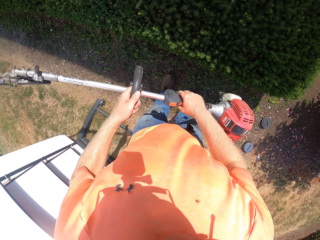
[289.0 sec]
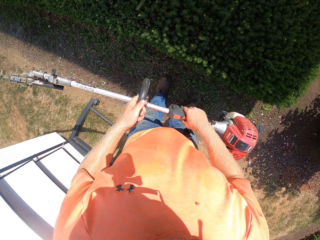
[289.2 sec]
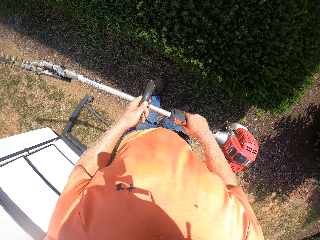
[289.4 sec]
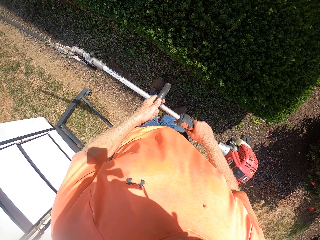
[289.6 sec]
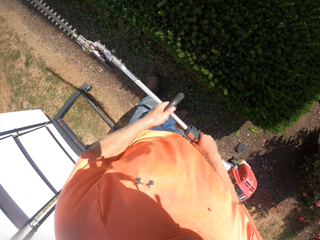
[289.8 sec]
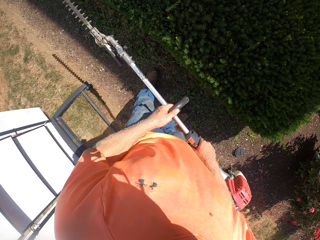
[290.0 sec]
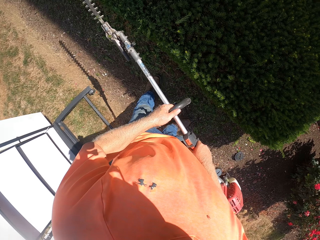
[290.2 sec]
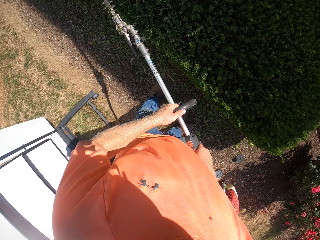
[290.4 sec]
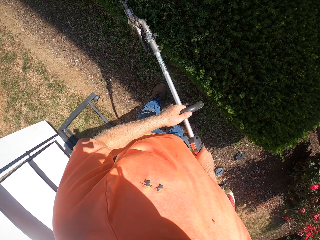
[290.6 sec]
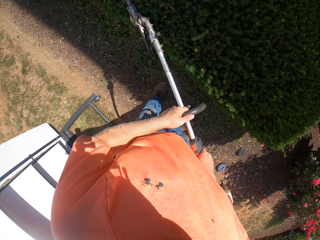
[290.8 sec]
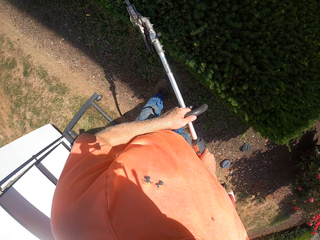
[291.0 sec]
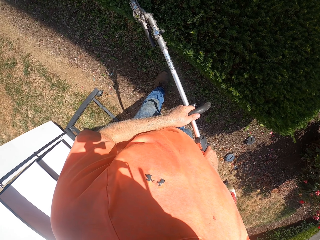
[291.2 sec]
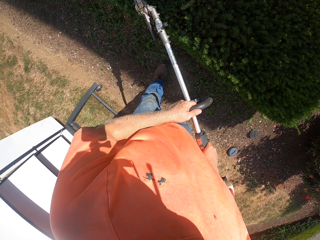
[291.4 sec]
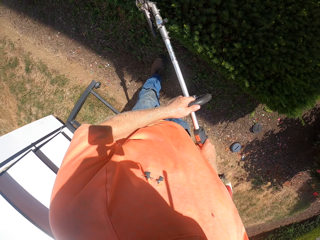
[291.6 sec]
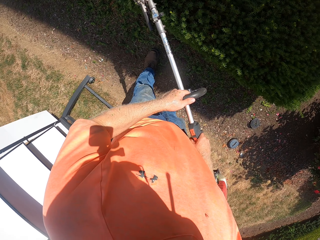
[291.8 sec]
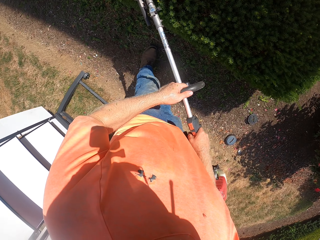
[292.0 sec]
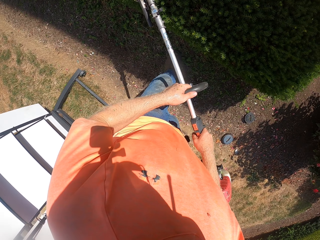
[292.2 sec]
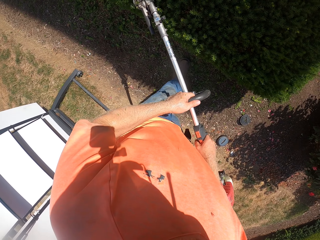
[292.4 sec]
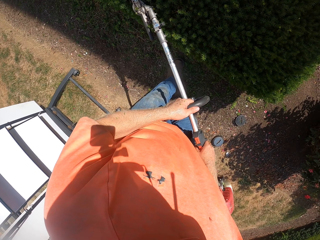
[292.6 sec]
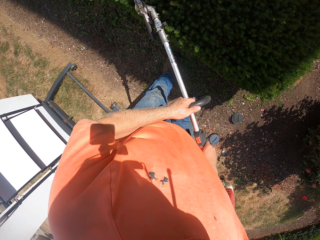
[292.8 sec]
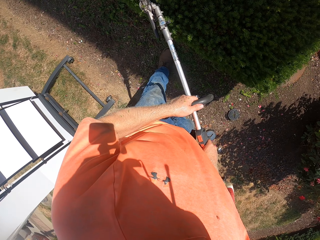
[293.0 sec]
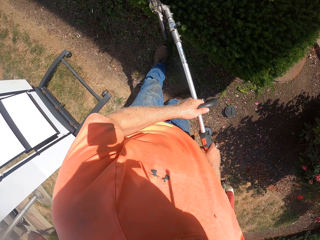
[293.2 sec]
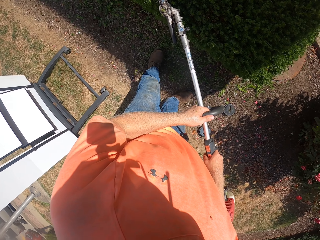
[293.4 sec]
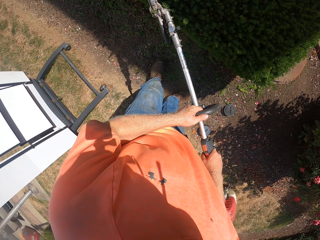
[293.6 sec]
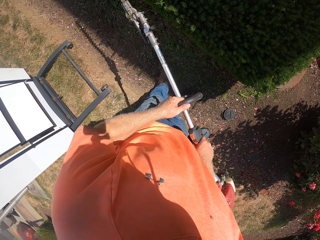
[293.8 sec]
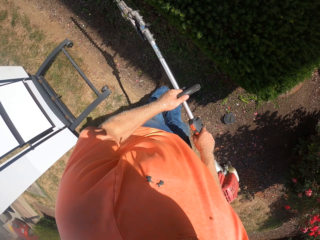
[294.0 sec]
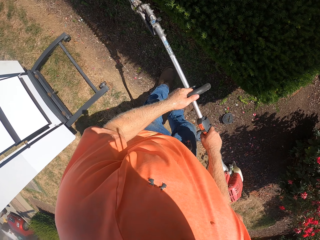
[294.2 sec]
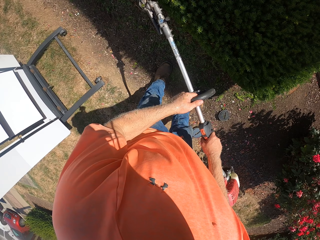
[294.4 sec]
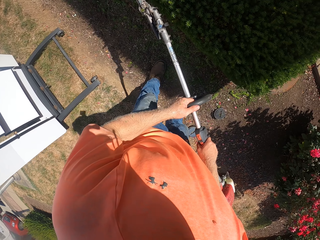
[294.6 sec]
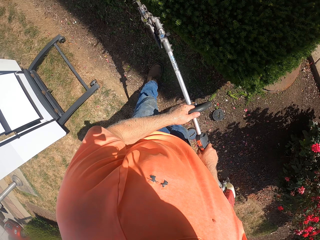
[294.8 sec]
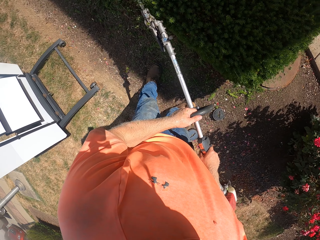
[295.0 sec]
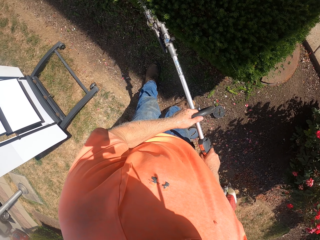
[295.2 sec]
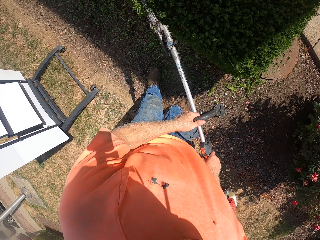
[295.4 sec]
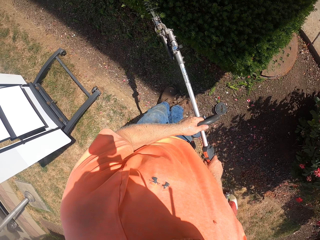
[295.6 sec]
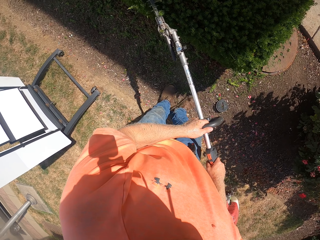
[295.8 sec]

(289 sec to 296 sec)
The camera wearer trims the hedge with the hedge trimmer in both hands.

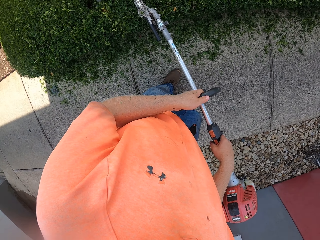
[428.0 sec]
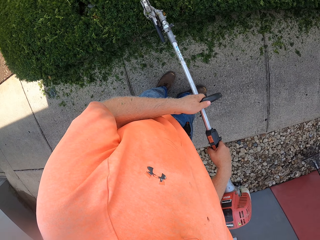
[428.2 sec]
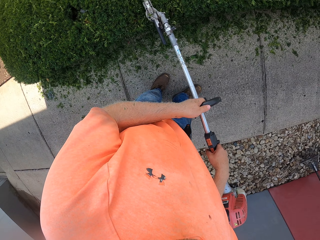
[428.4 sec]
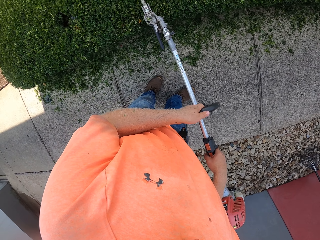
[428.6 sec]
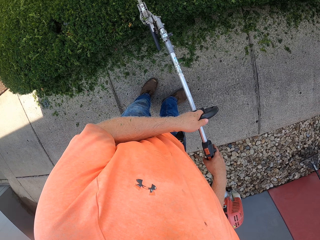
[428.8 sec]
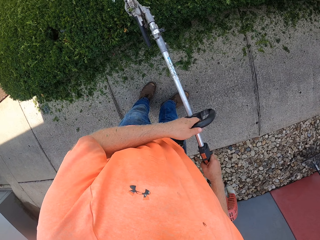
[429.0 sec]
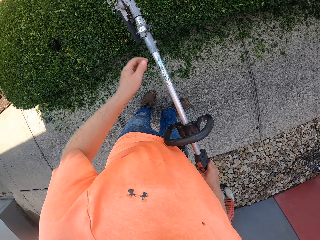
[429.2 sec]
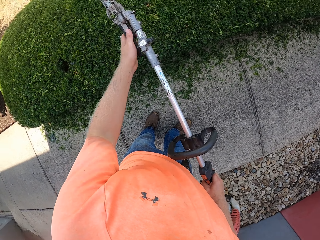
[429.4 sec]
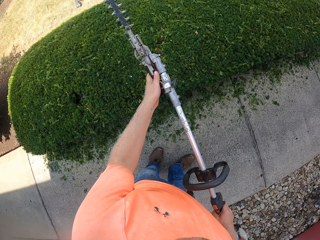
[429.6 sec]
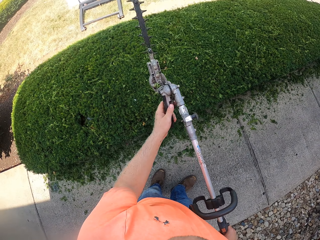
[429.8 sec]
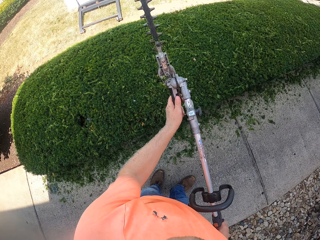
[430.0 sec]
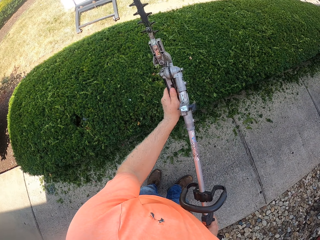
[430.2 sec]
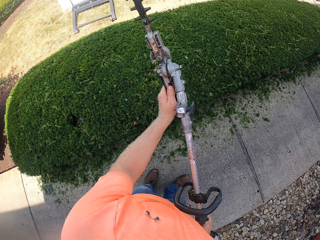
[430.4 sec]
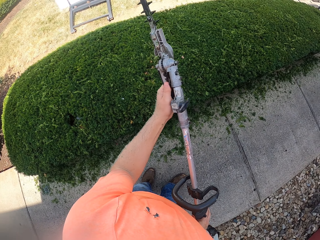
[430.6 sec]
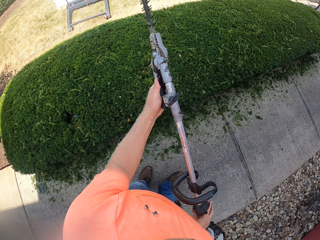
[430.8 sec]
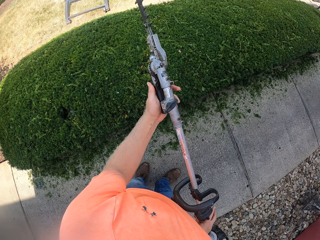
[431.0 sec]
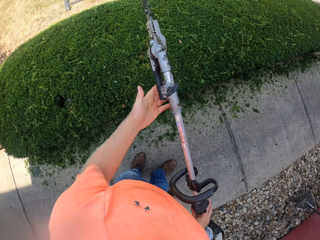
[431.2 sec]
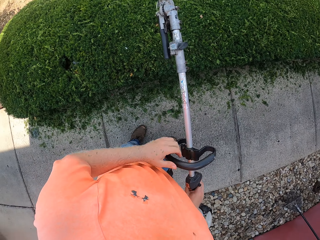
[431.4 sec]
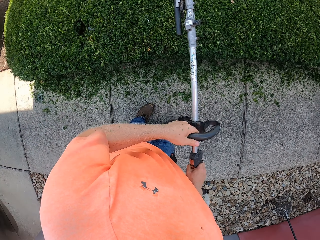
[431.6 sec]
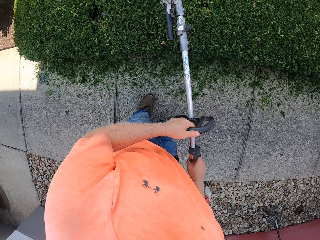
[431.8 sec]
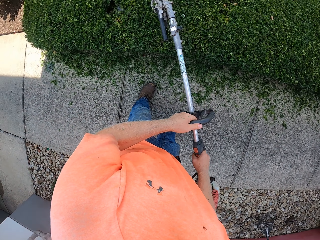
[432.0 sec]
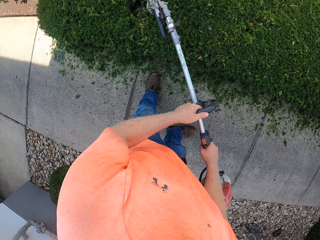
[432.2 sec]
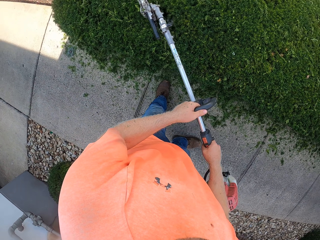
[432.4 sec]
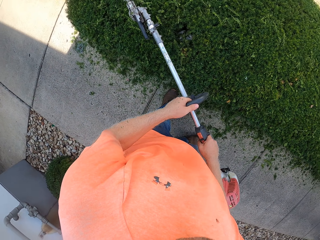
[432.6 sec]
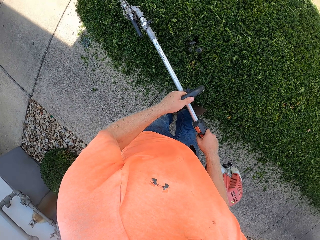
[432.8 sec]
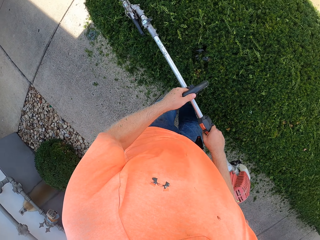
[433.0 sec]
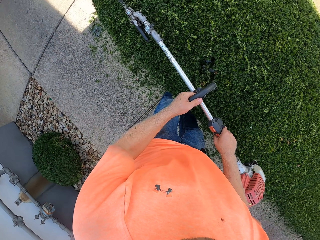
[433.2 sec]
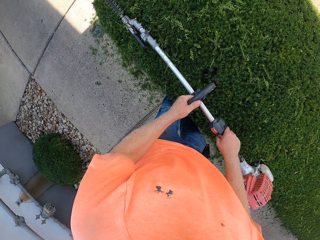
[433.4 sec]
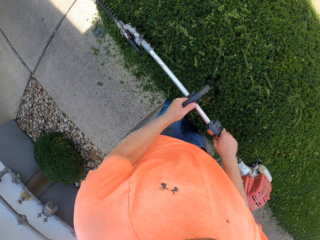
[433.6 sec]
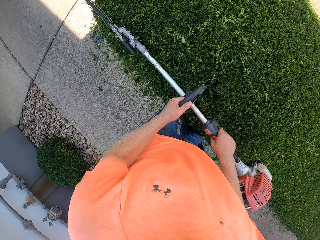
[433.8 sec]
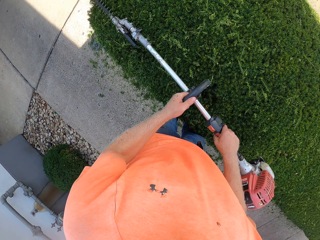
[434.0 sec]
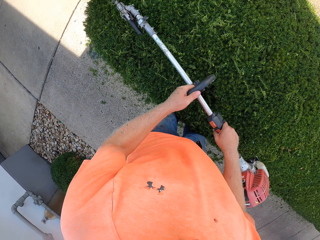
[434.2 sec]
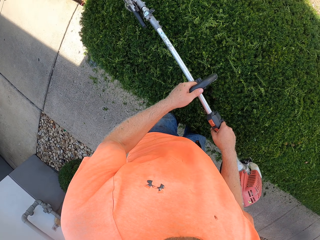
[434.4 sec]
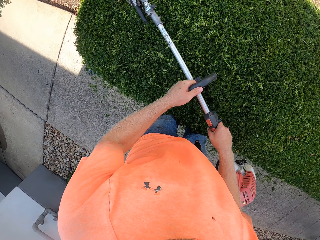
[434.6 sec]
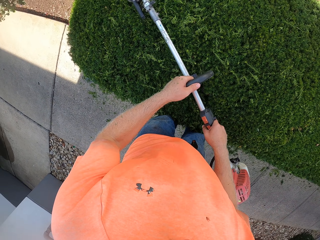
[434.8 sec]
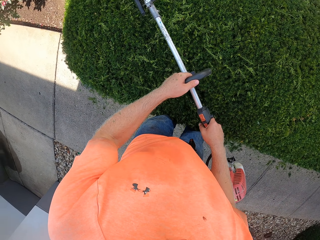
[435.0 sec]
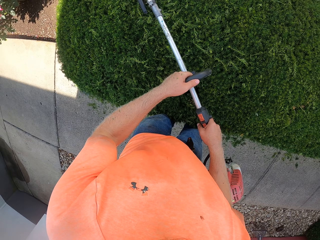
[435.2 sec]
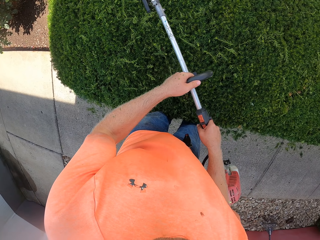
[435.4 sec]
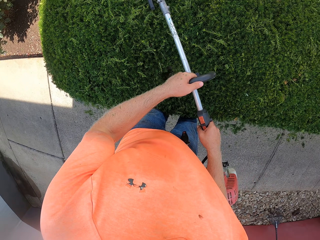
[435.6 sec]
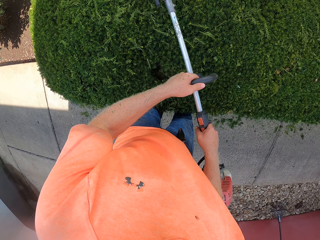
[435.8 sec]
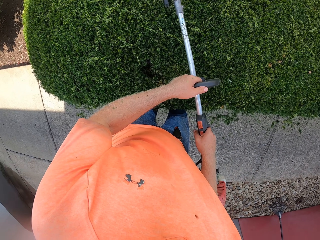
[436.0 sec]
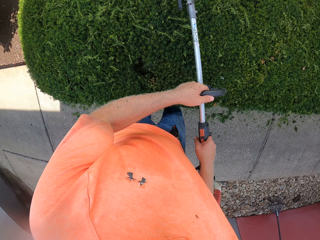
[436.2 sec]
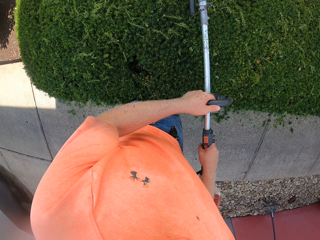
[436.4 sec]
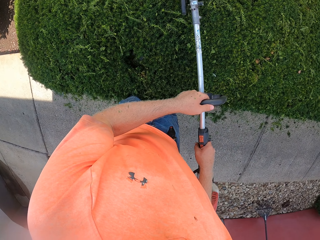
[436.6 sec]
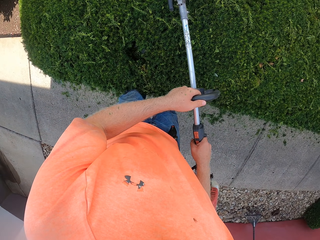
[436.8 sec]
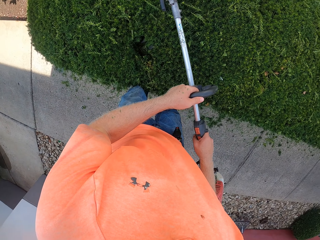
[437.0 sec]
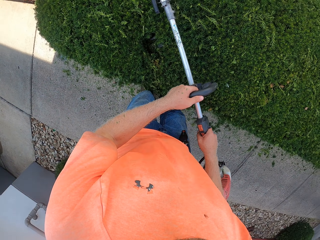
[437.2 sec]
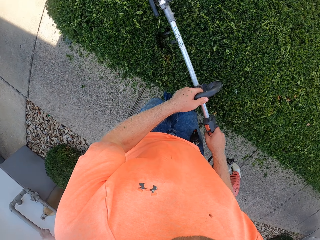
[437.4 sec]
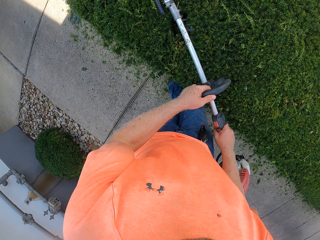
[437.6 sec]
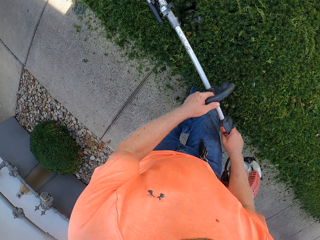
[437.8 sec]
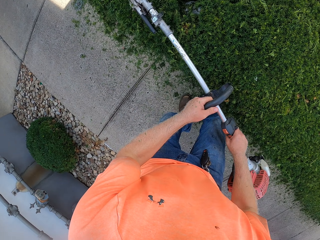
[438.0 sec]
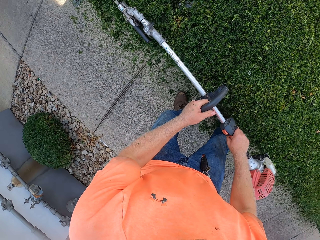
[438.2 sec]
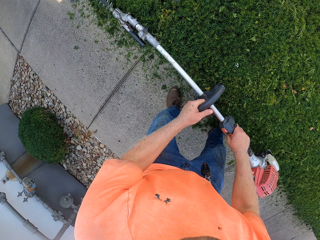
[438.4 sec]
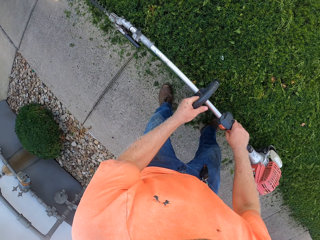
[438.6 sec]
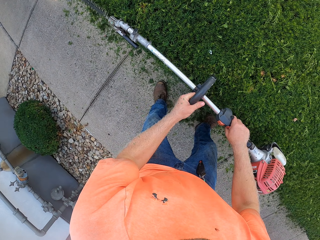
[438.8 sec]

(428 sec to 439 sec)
The camera wearer adjusts the hedge trimmer with his left hand. He trims the hedge with the hedge trimmer in both hands.
